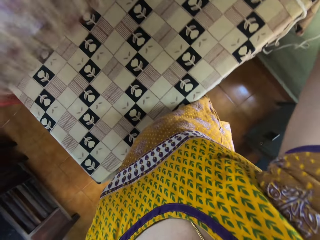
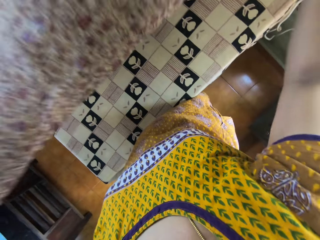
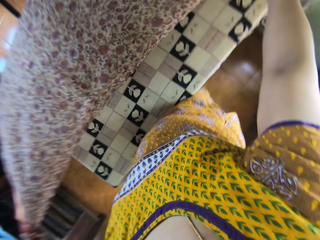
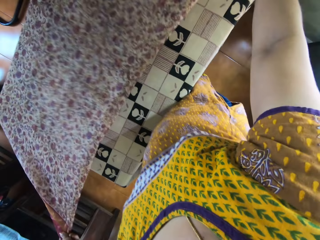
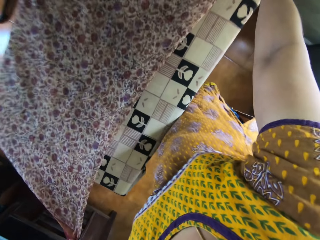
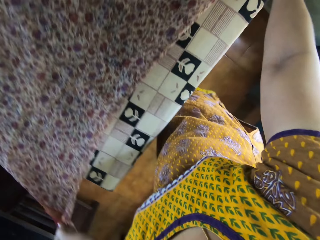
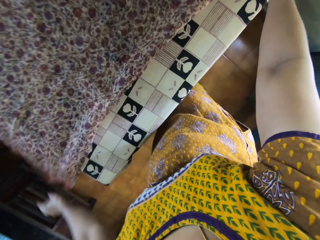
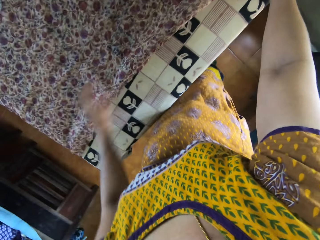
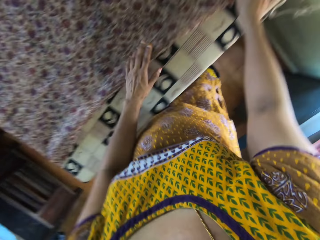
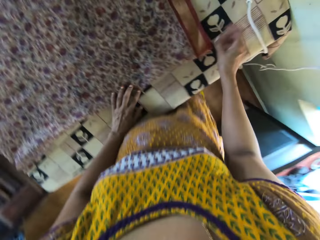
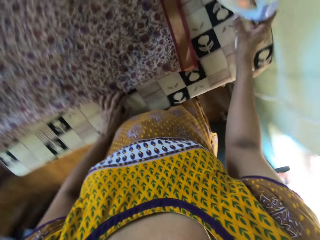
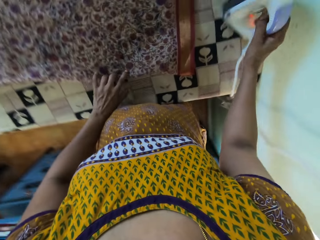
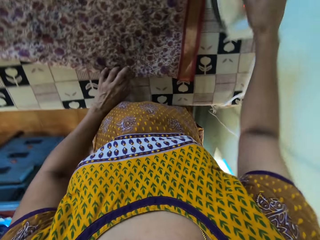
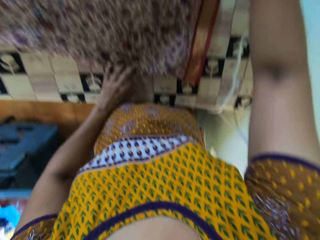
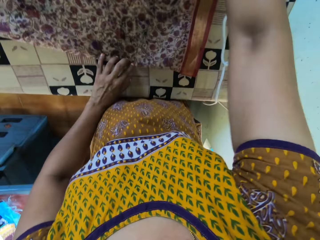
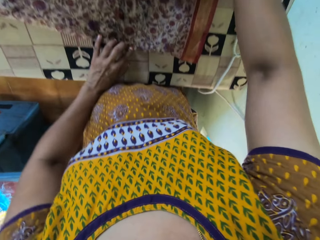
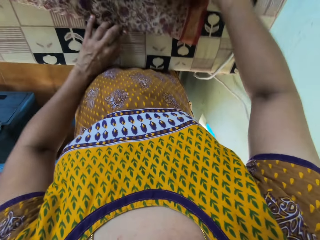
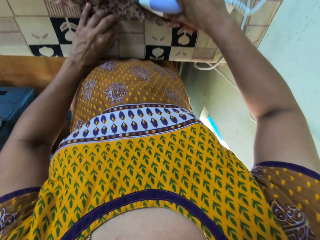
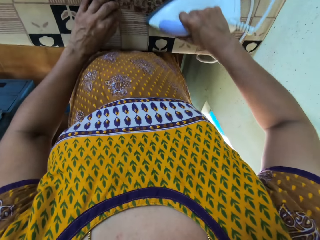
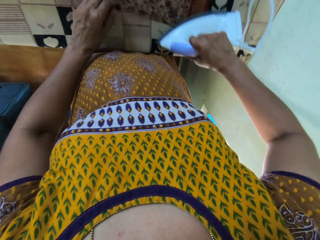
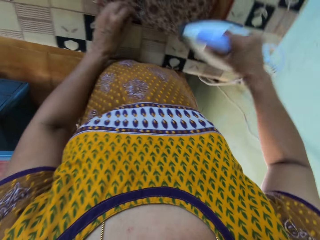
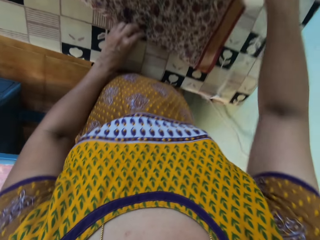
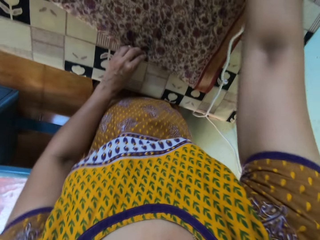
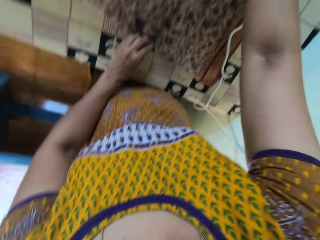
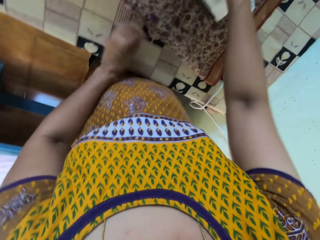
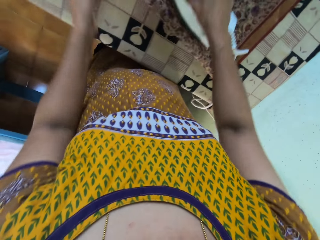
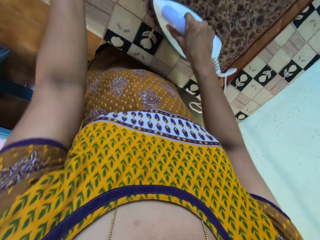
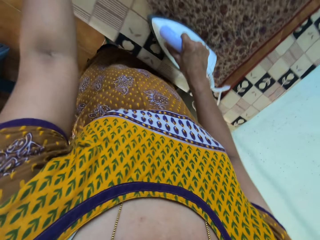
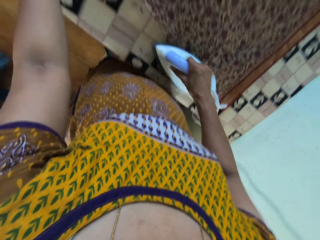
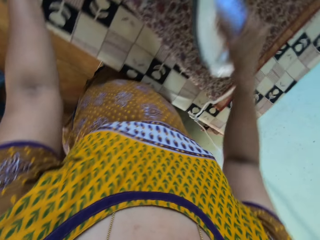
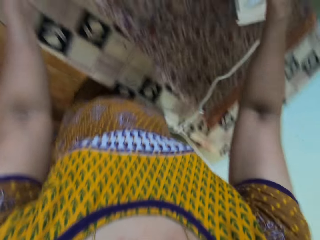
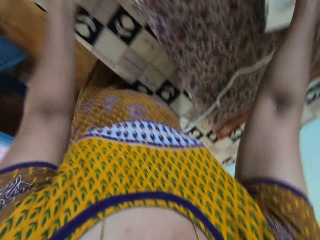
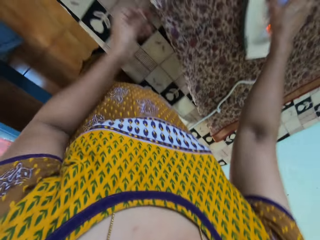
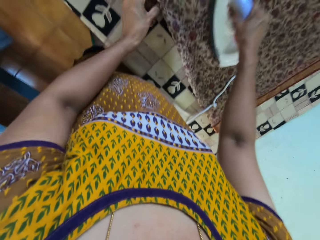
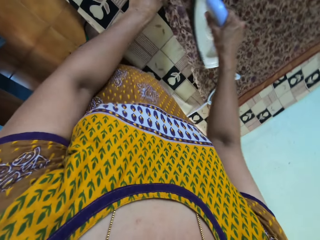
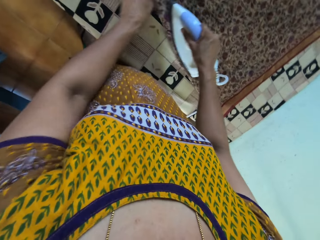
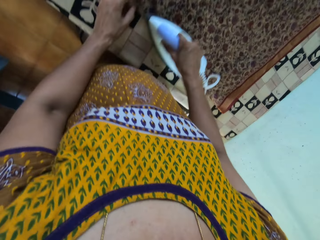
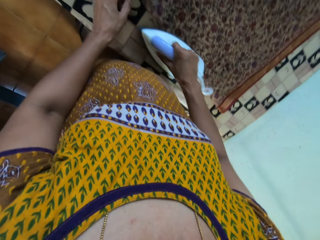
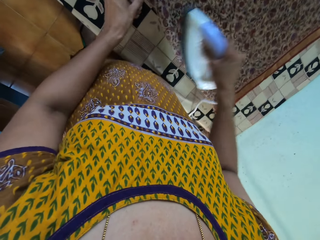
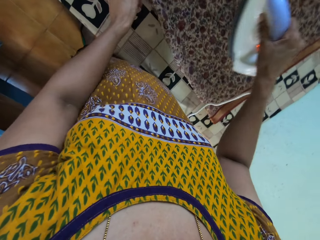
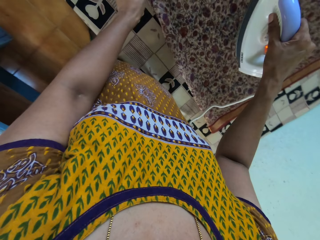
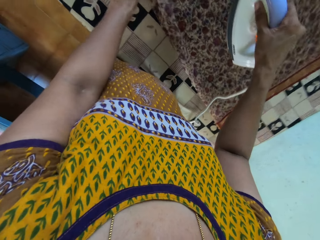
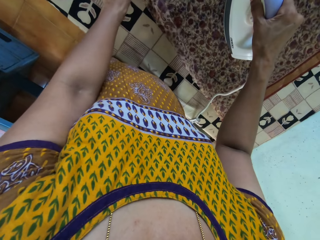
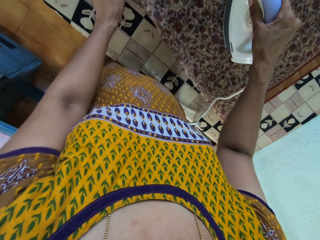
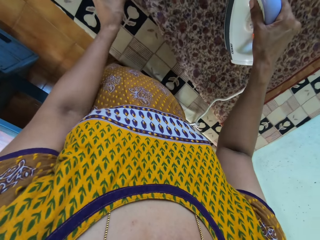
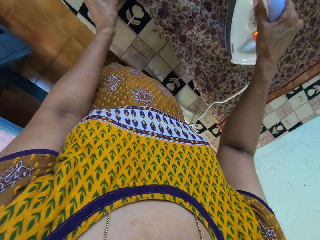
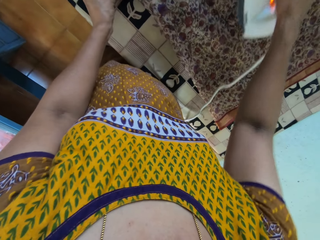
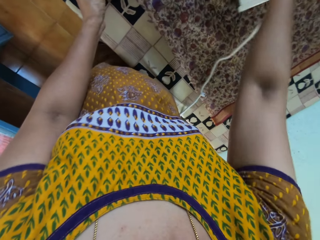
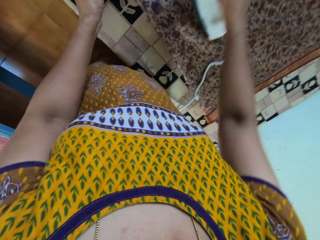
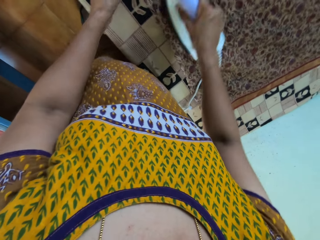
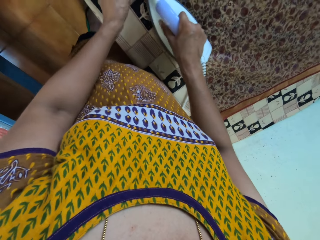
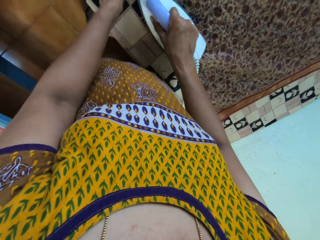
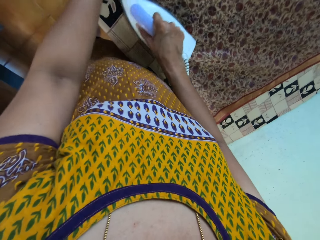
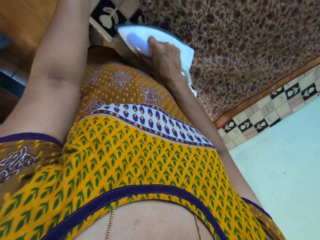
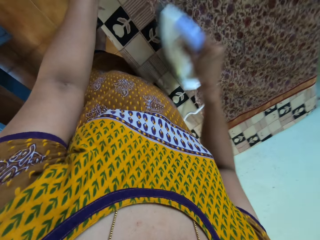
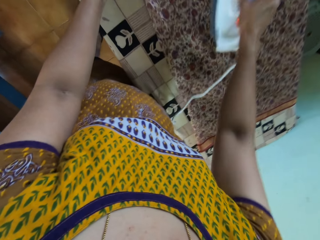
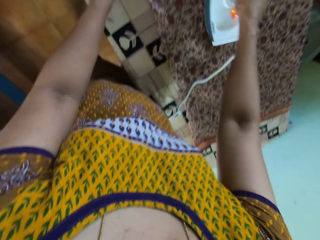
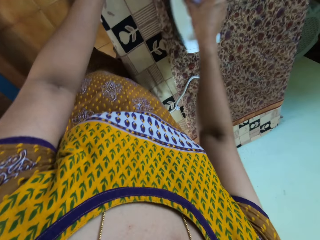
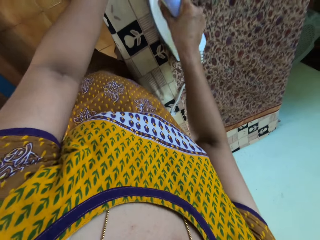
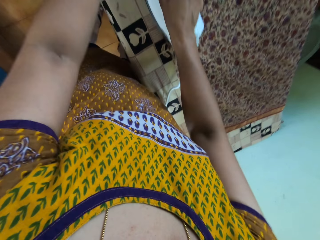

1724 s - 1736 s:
The camera wearer drops the cloth in her hands on the table. She picks up the electric iron from the table with her right hand. She irons the cloth on the table with the electric iron in her right hand. She smoothens the cloth on the table with her left hand.

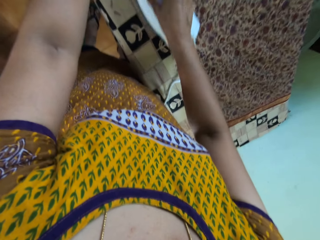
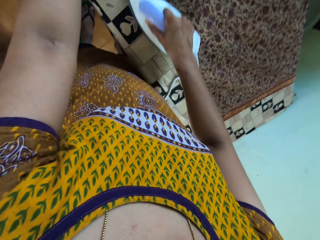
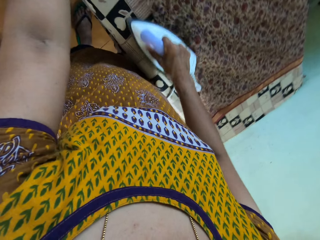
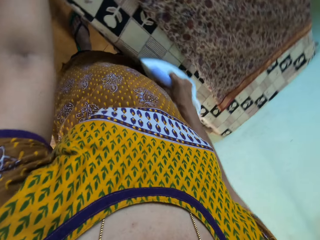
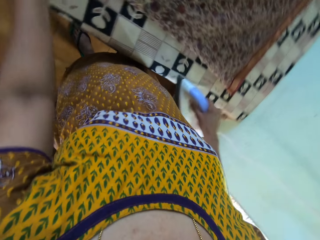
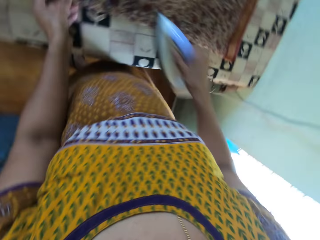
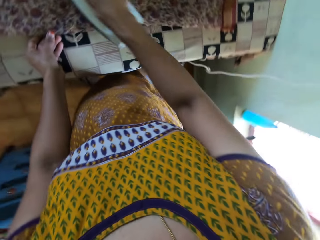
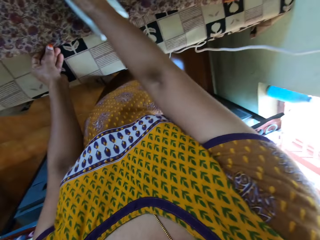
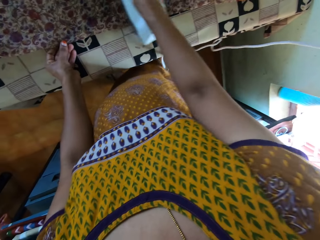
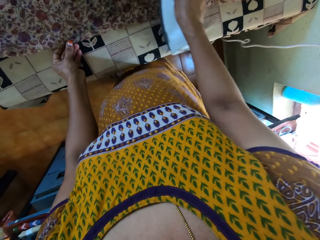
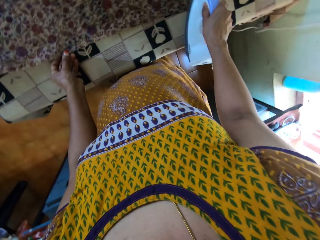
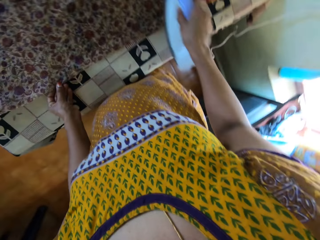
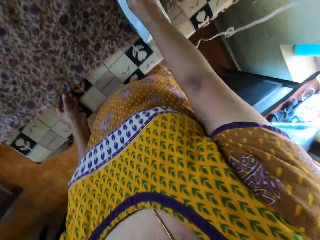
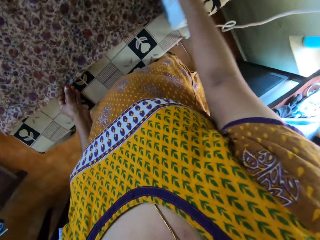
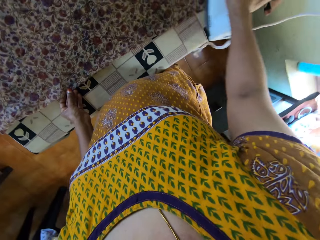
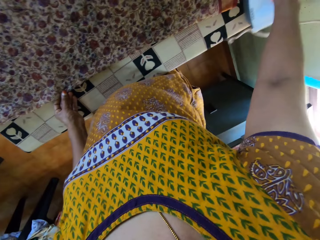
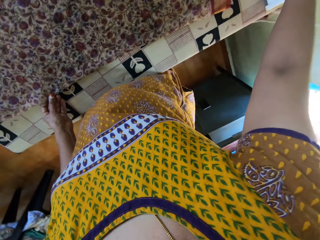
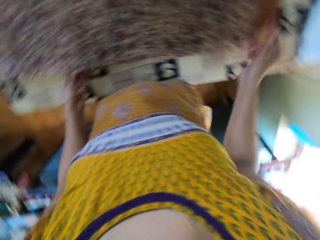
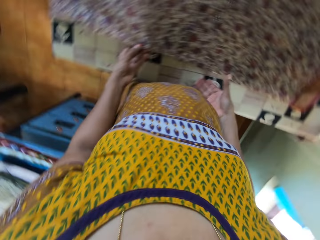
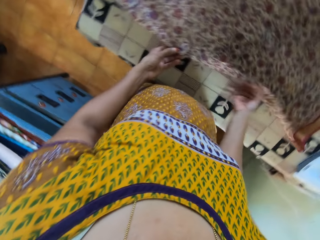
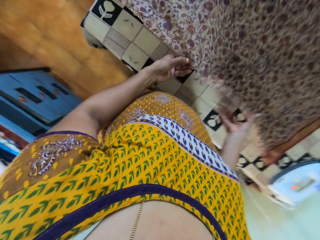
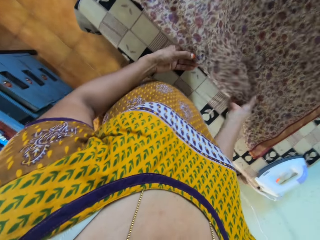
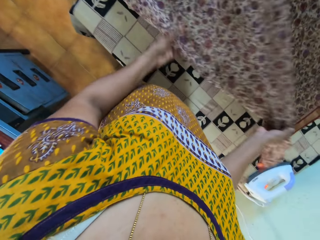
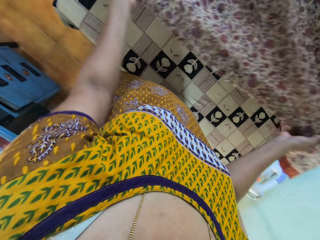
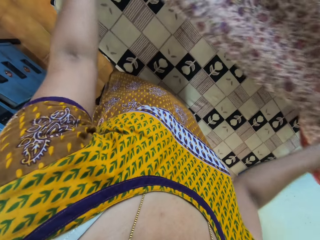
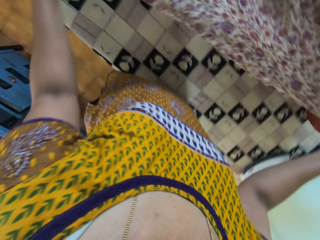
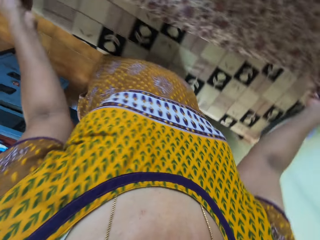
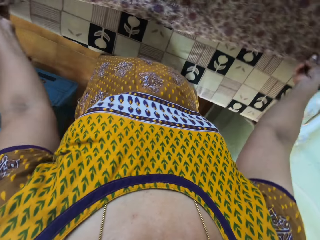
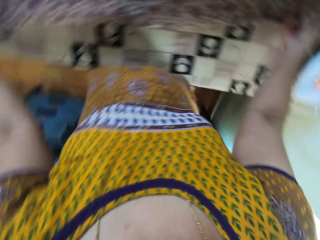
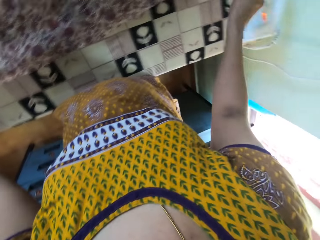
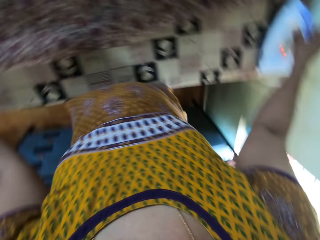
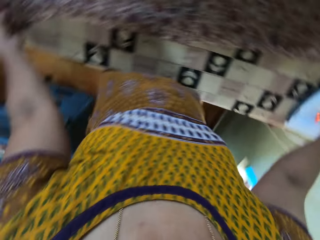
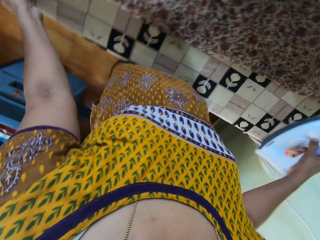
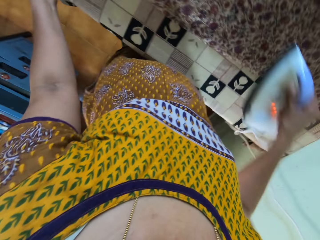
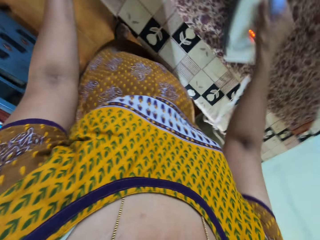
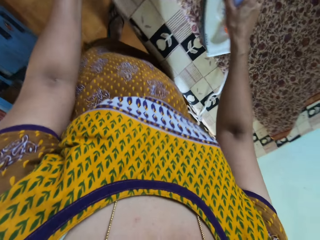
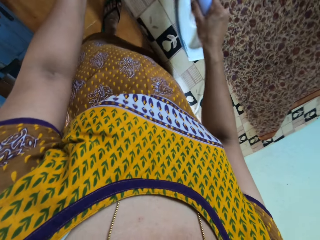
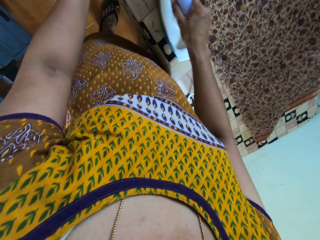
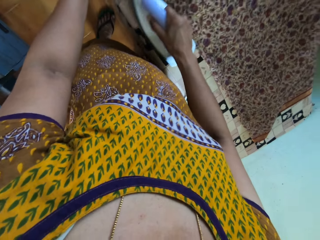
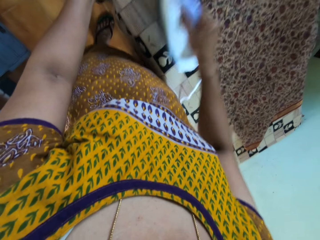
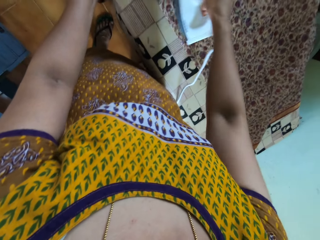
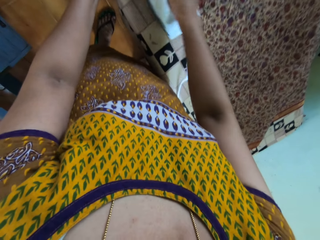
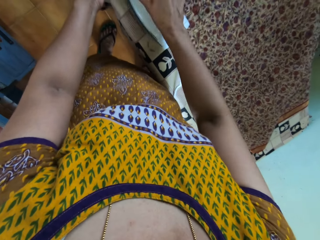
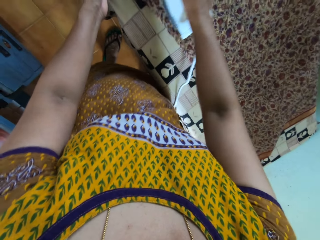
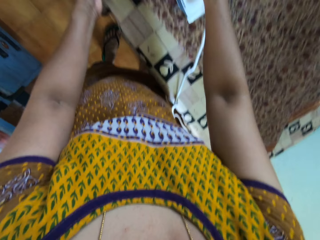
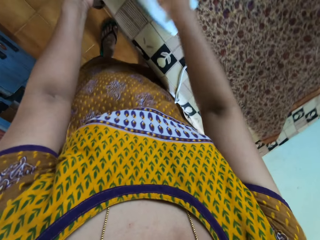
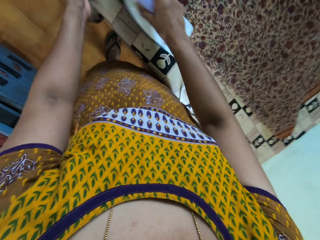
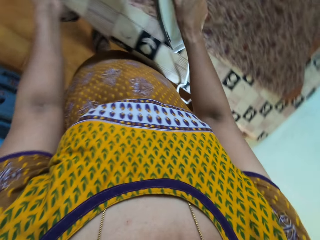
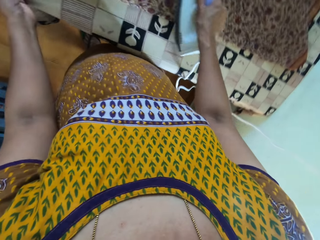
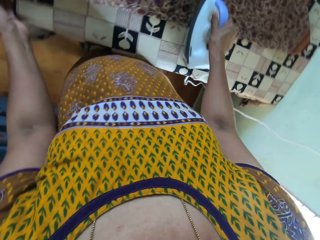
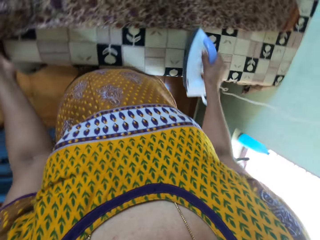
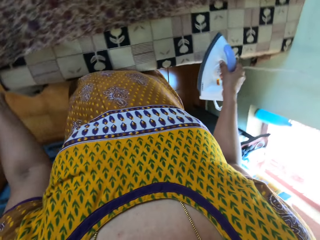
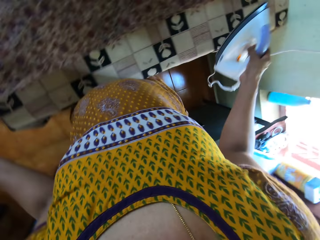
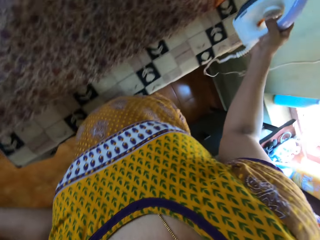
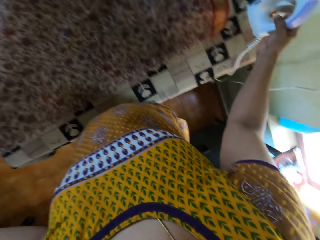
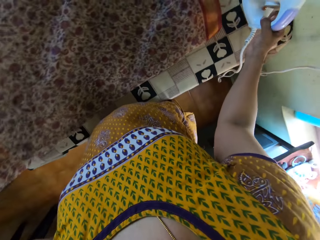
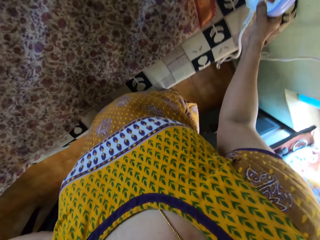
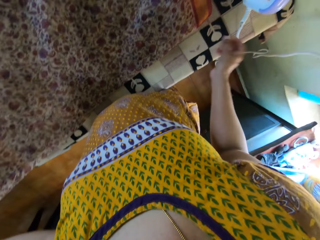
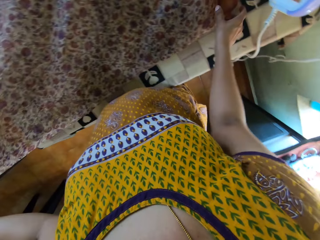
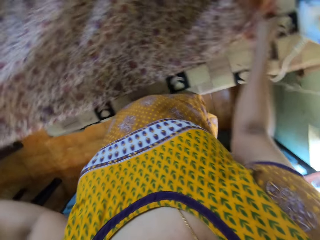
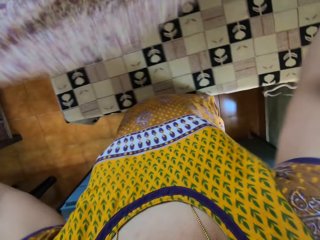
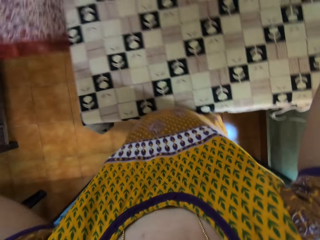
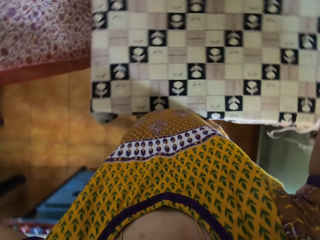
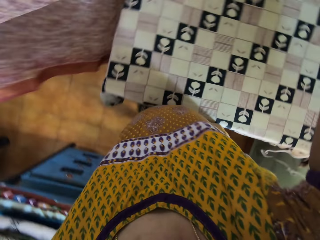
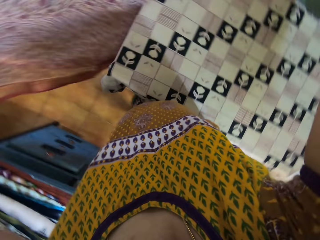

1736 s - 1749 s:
The camera wearer drops the electric iron in her right hand on the table. She holds the cloth on the table with her hands. She lifts the cloth on the table with her hands. She adjusts the cloth on the table. She drops the cloth in her hands on the table. She picks up the electric iron from the table with her right hand. She irons the cloth on the table with the electric iron in her right hand. She drops the electric iron in her right hand on the table. She adjusts the cloth on the table with her left hand. She lifts the cloth on the table with her hands. She adjusts the cloth in her hands.
